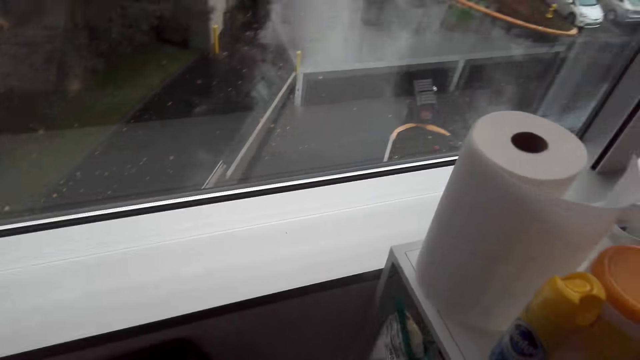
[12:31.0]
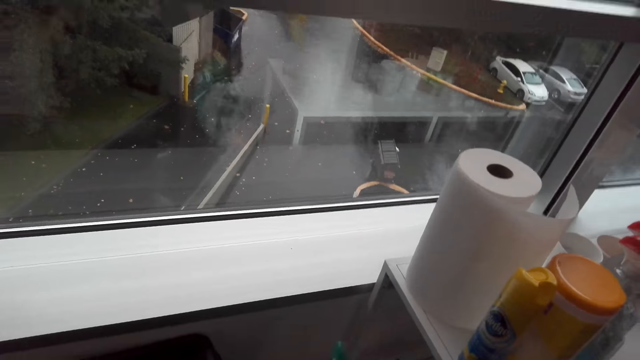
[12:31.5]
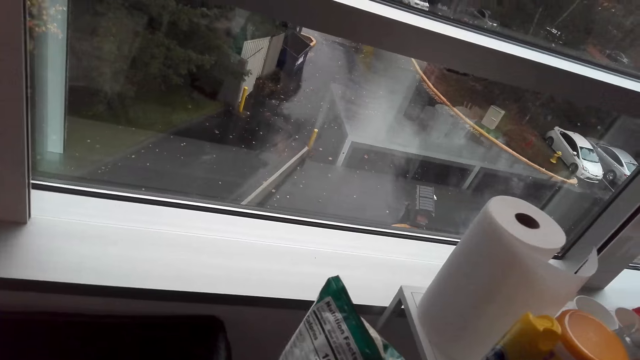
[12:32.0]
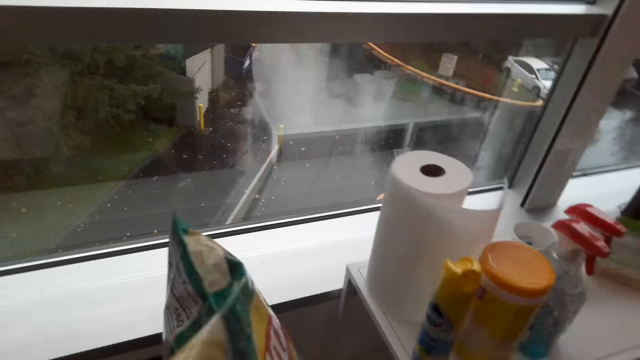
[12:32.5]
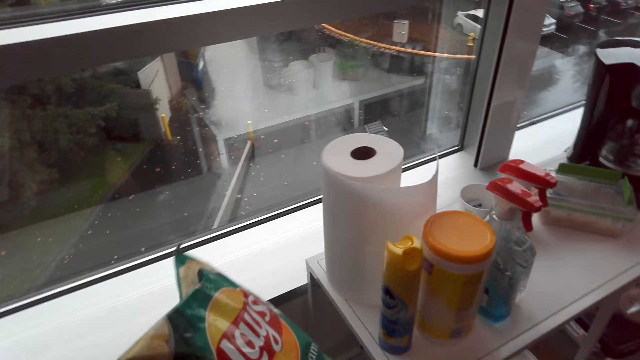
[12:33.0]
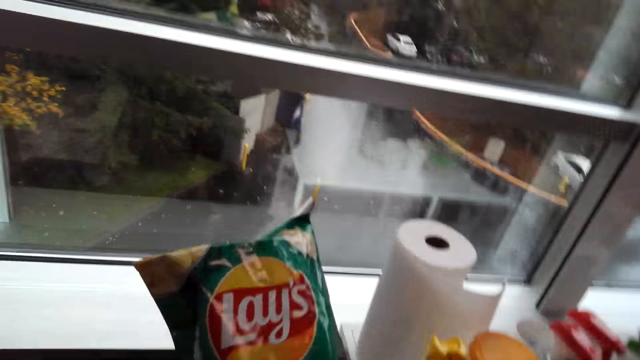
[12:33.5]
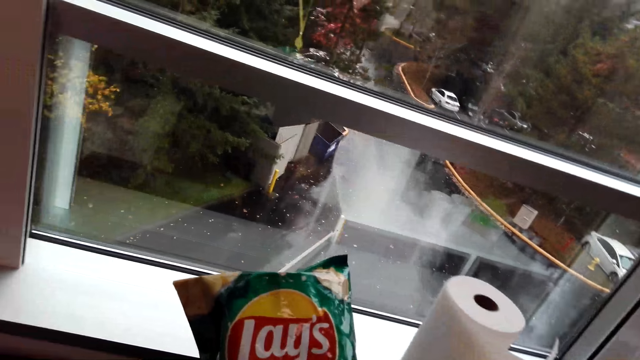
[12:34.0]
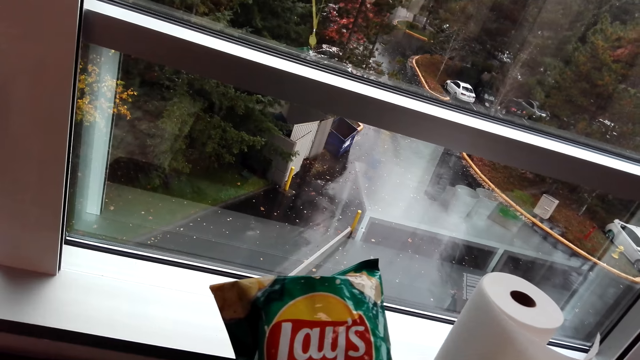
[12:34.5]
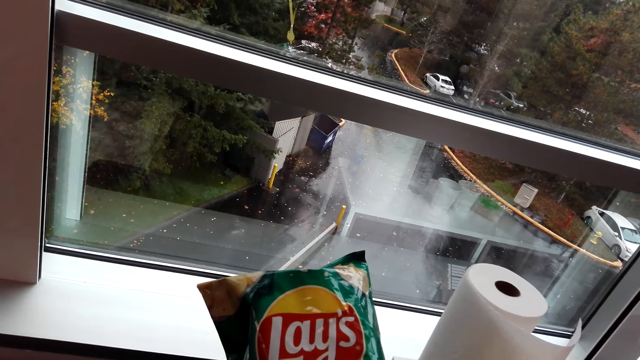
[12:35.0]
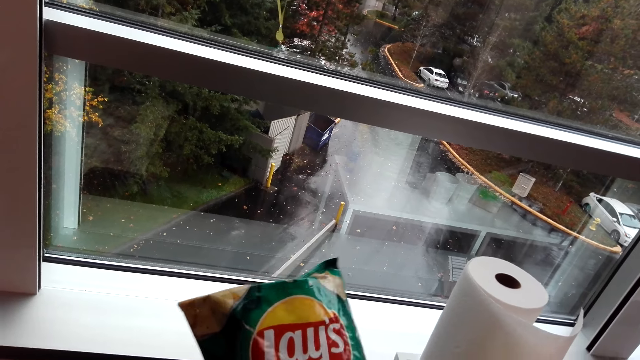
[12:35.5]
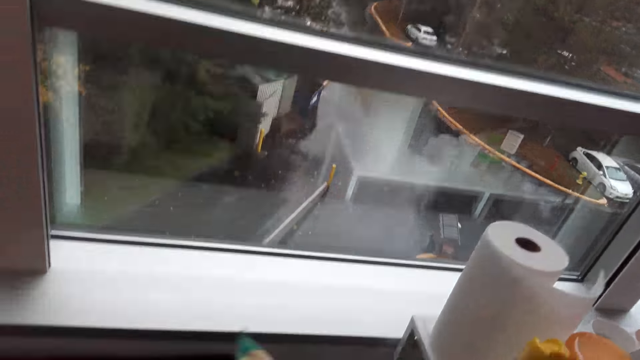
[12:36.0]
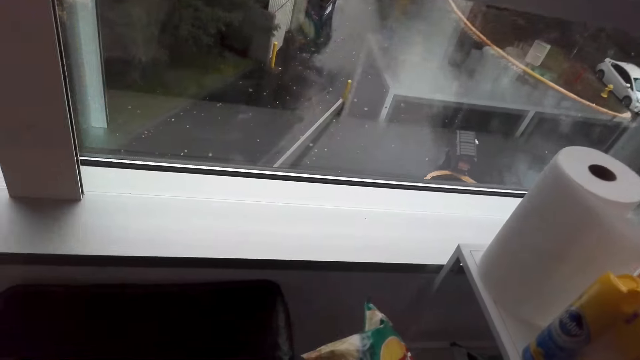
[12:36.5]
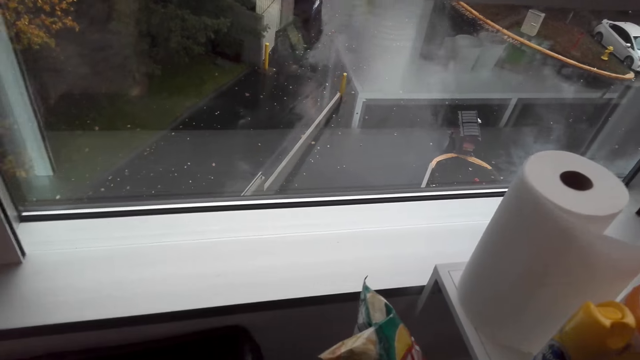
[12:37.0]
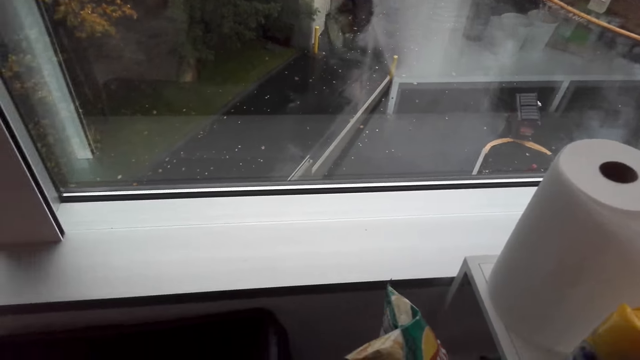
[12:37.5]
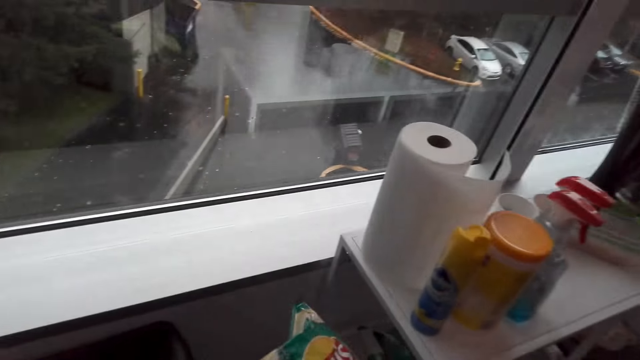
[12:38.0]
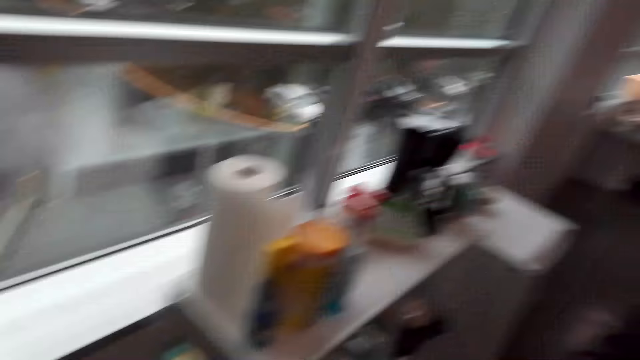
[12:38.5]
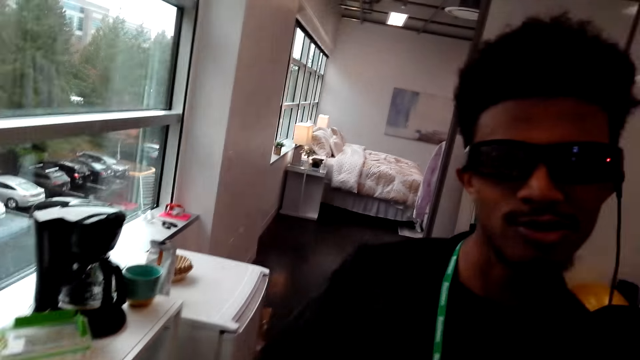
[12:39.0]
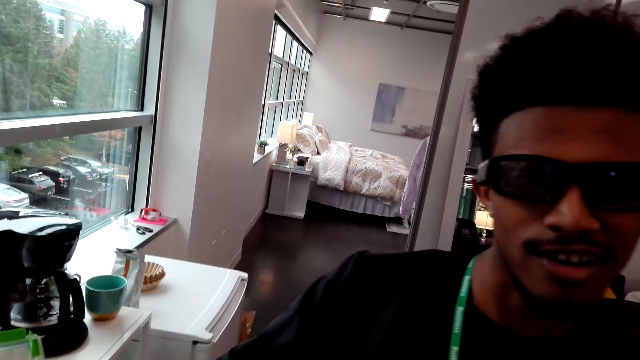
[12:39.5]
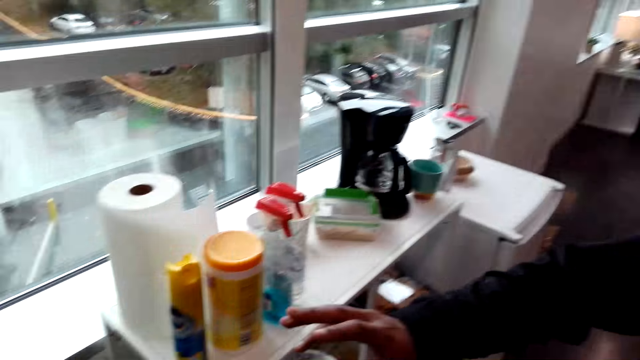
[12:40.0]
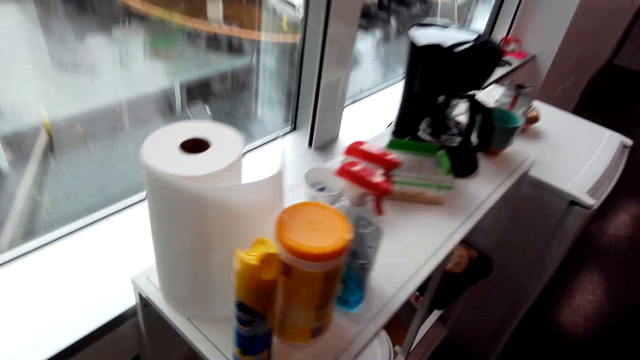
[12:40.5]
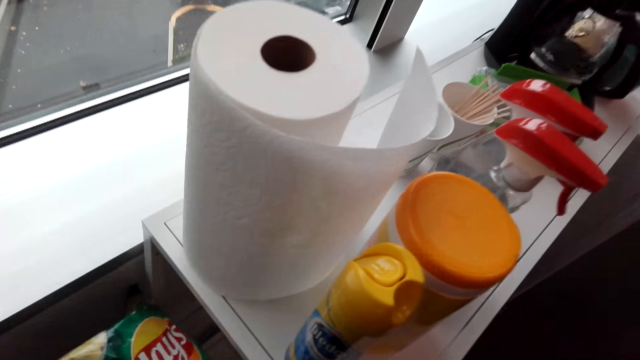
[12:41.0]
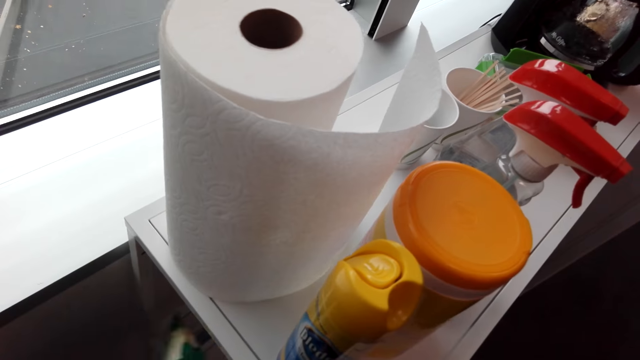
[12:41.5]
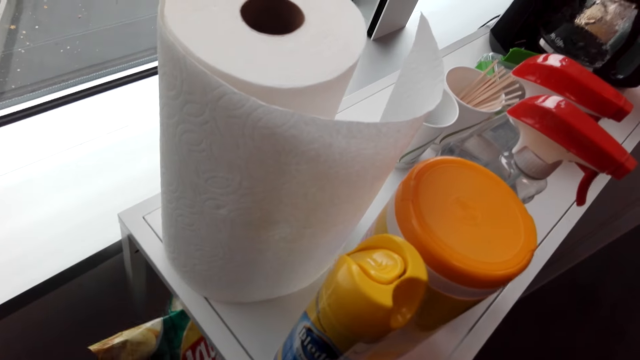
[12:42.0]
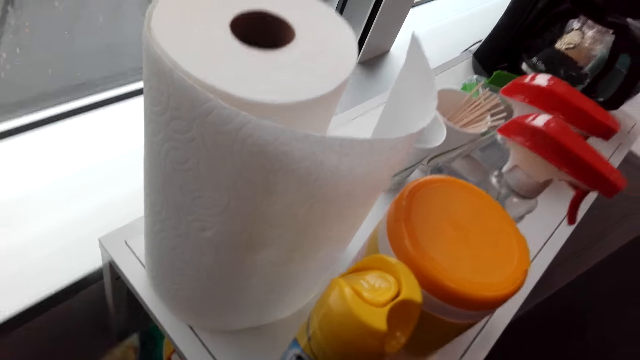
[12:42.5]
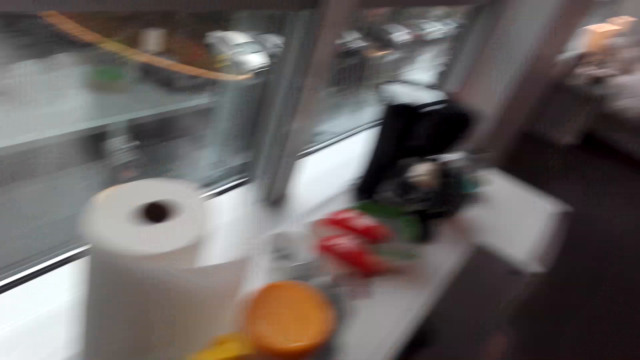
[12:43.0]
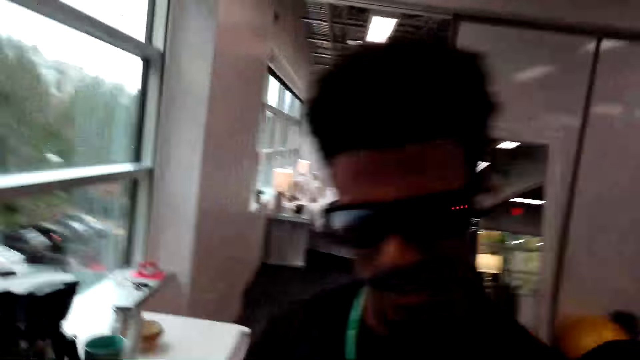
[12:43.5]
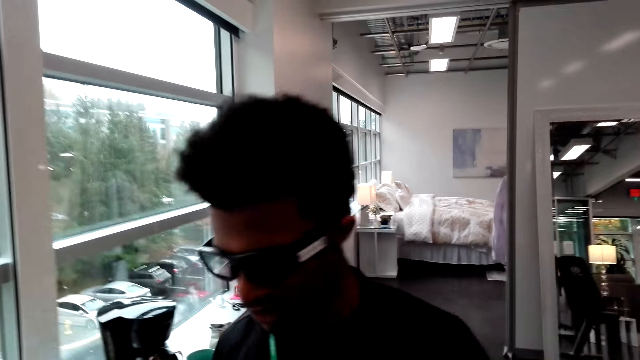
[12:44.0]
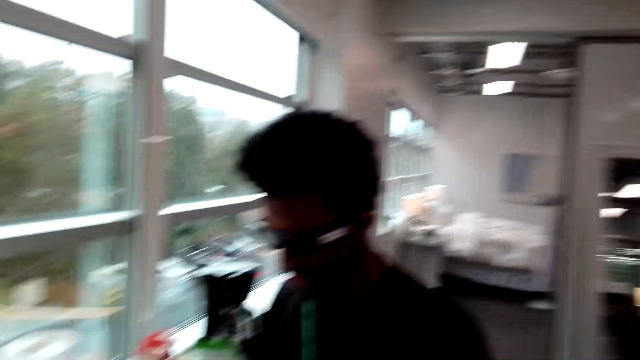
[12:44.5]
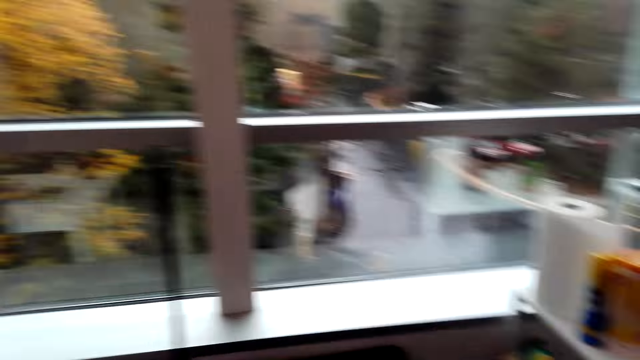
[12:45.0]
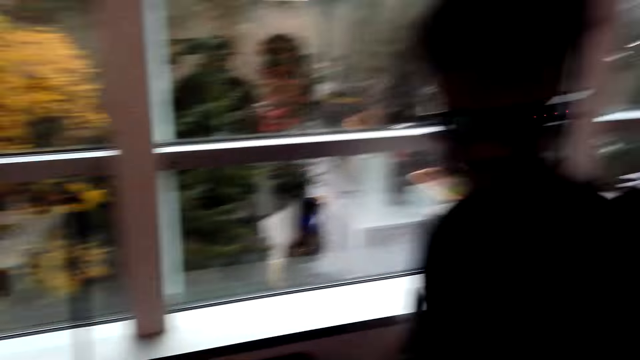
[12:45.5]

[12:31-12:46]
The camera wearer stares at a package. They interact with a person. They place the clips on the shelf. The person converses with the camera wearer.

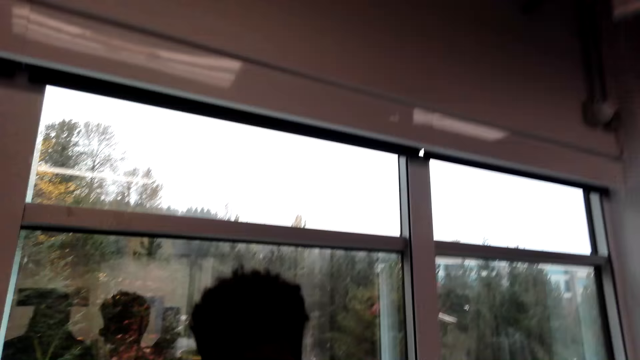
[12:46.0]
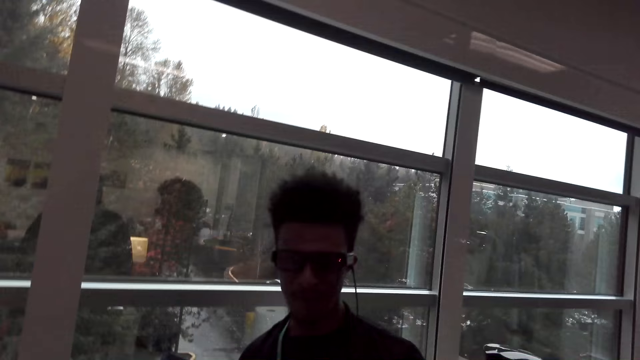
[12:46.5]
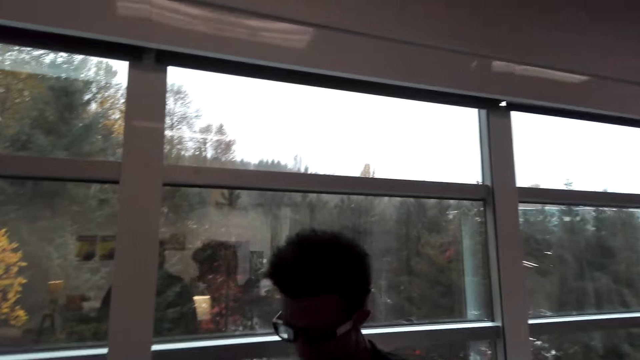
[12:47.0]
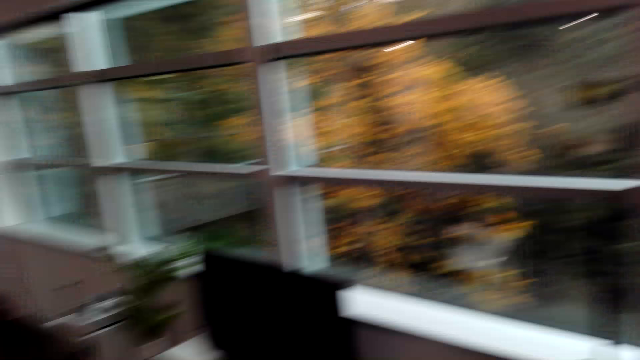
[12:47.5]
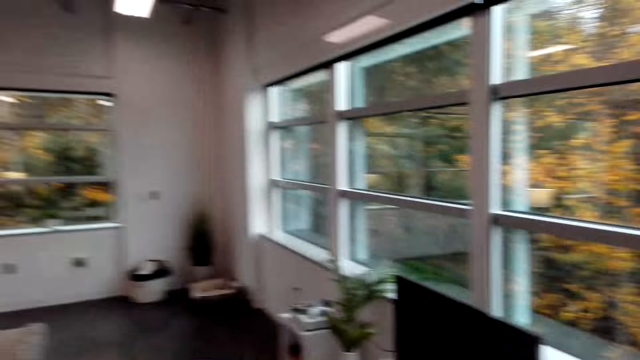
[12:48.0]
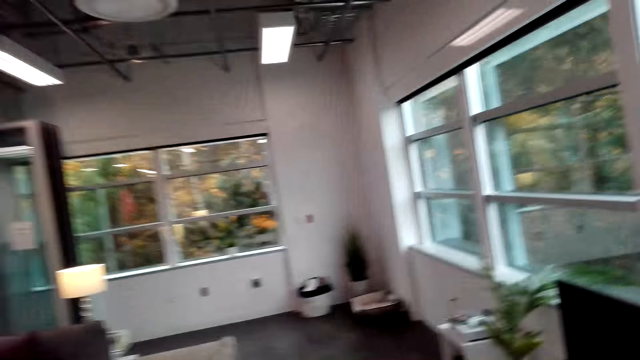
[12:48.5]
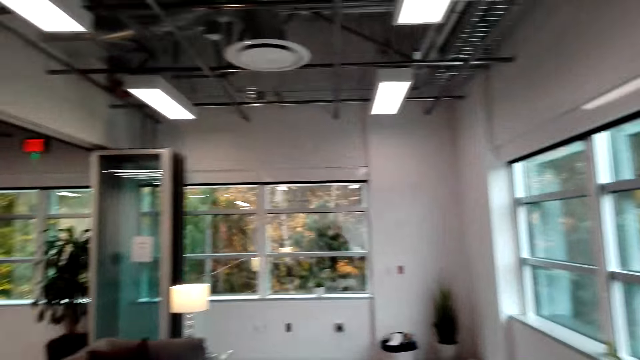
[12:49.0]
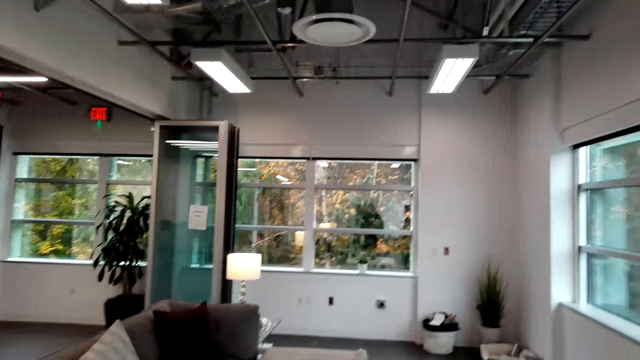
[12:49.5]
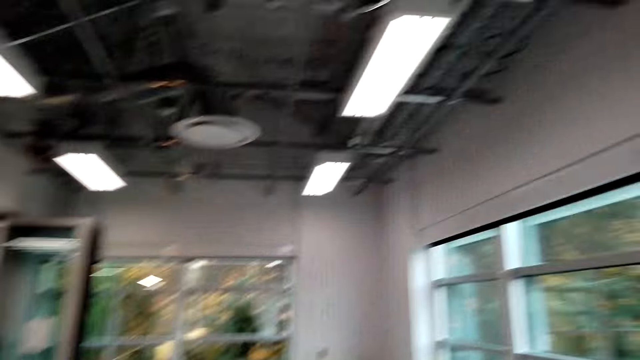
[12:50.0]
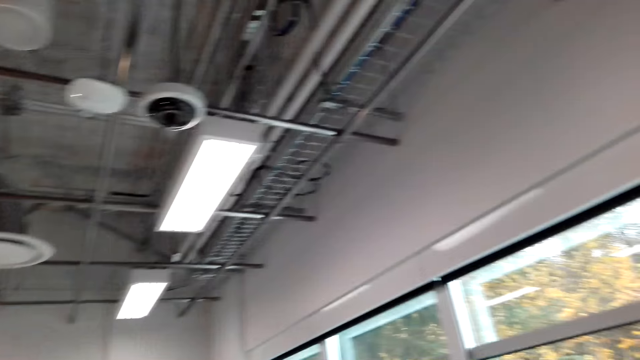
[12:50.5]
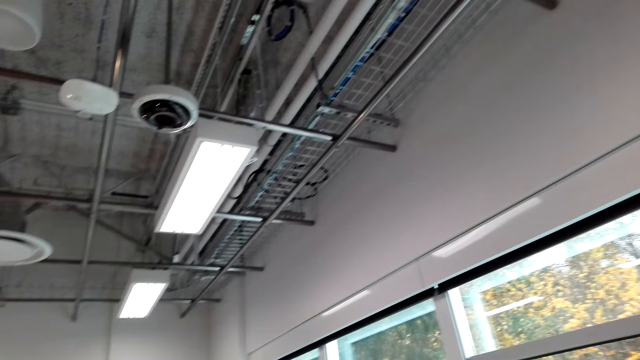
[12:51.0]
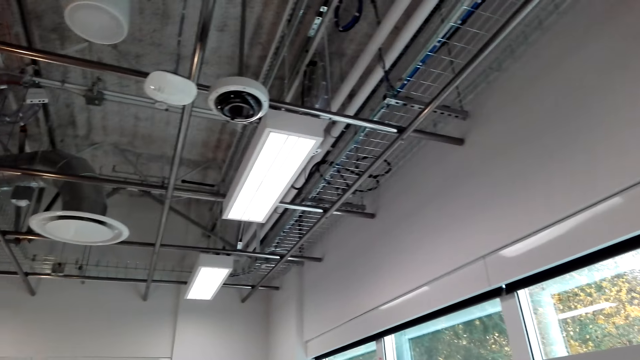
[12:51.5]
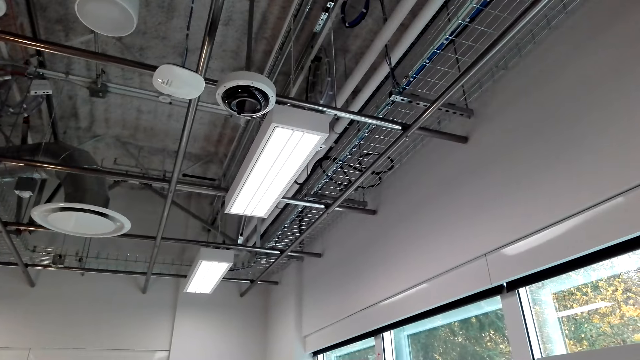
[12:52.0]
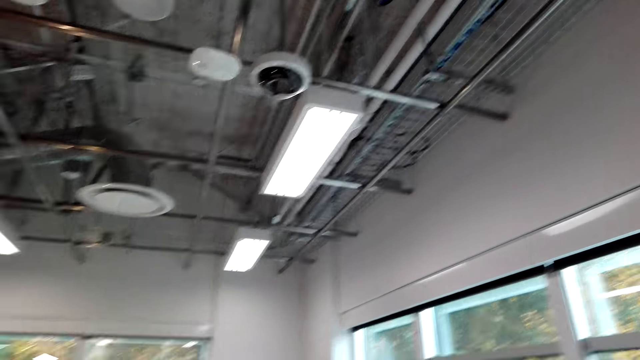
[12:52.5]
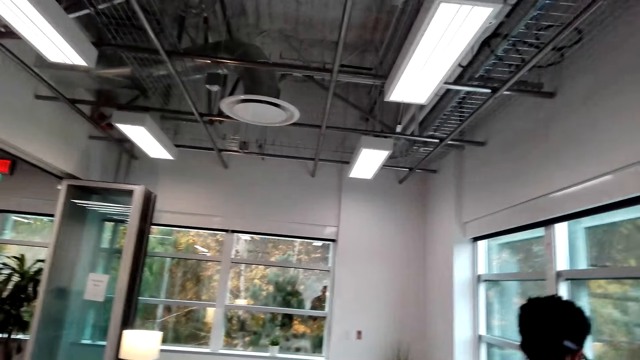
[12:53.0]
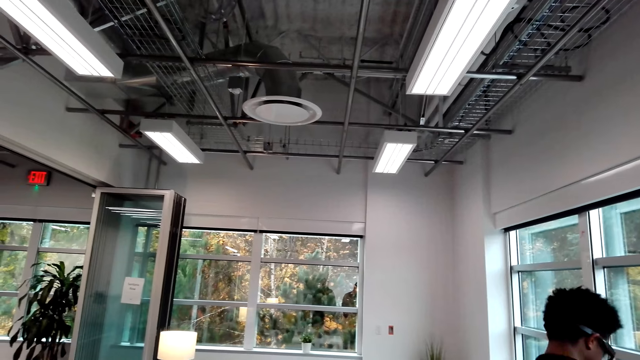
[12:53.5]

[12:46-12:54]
The camera wearer looks around.
